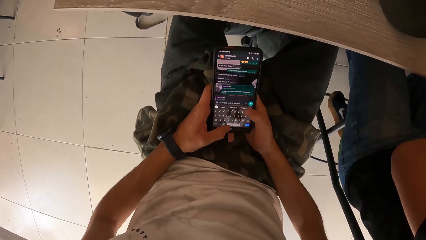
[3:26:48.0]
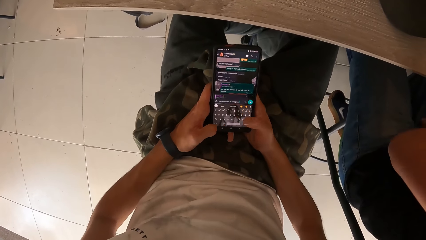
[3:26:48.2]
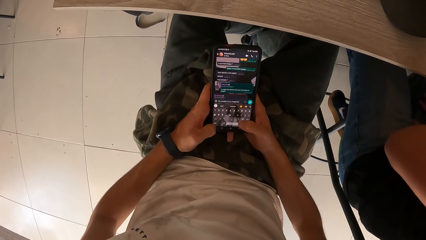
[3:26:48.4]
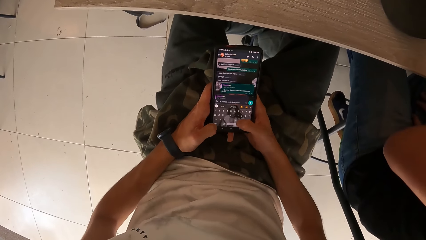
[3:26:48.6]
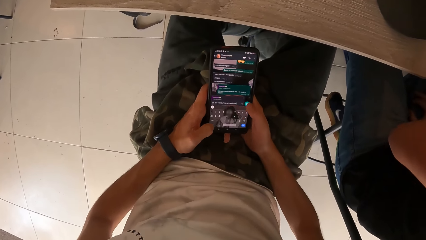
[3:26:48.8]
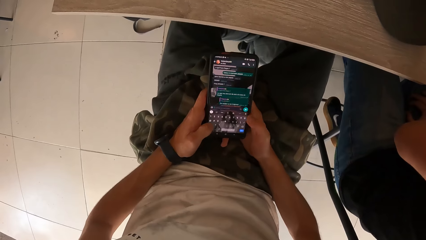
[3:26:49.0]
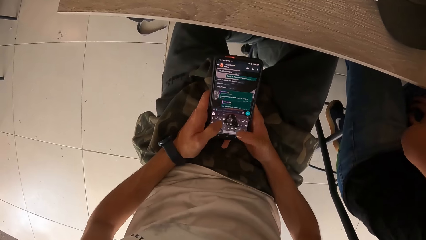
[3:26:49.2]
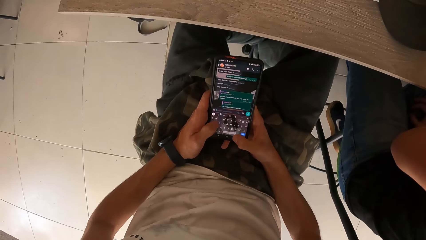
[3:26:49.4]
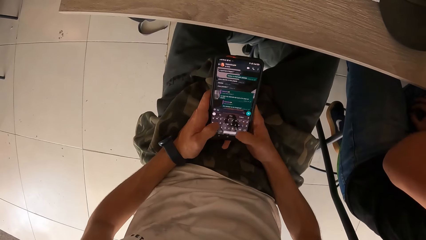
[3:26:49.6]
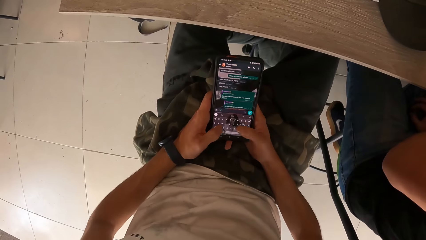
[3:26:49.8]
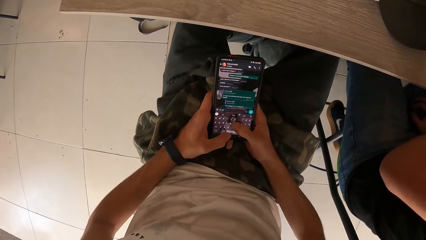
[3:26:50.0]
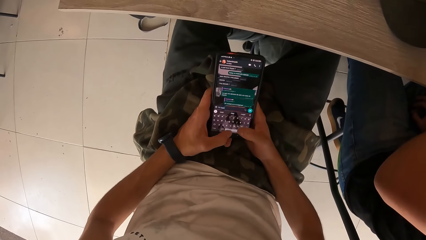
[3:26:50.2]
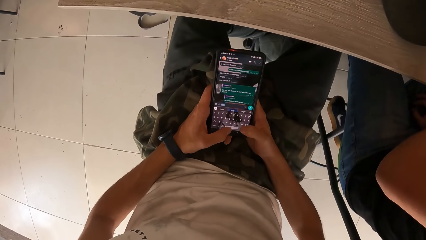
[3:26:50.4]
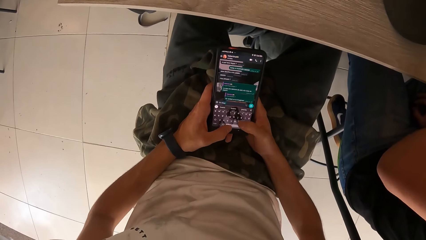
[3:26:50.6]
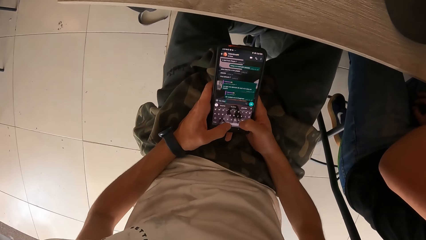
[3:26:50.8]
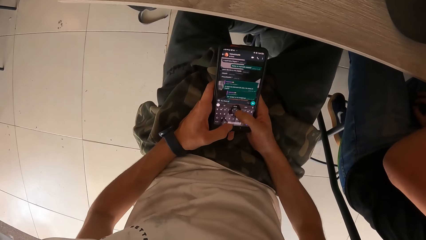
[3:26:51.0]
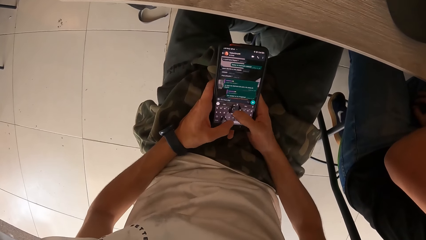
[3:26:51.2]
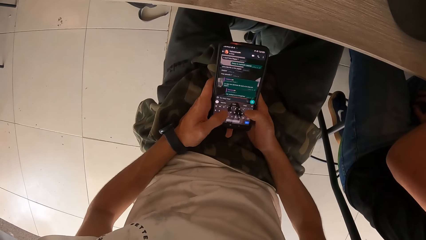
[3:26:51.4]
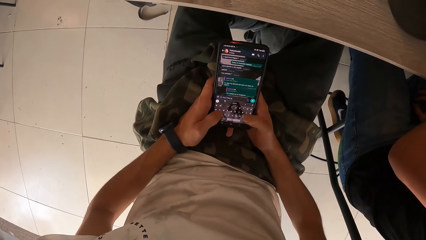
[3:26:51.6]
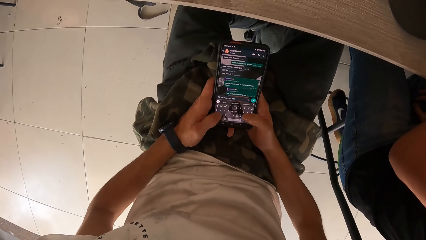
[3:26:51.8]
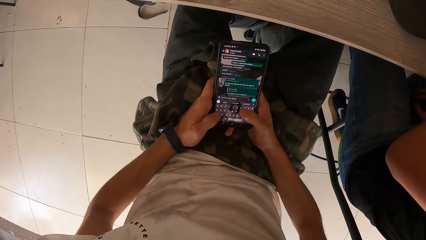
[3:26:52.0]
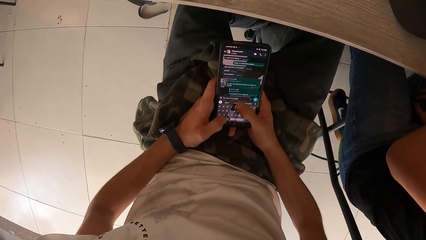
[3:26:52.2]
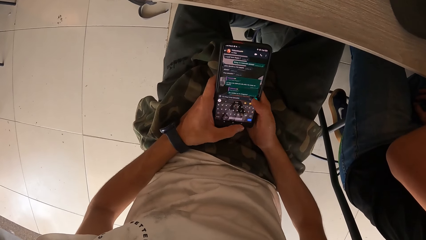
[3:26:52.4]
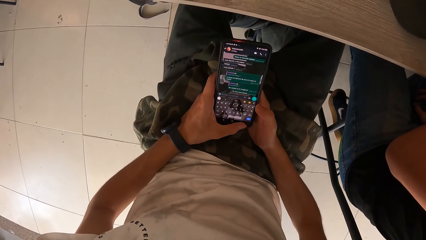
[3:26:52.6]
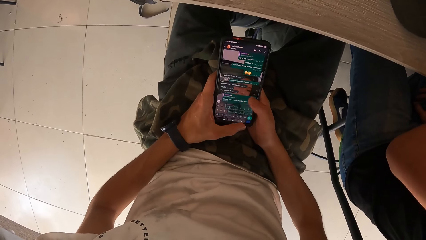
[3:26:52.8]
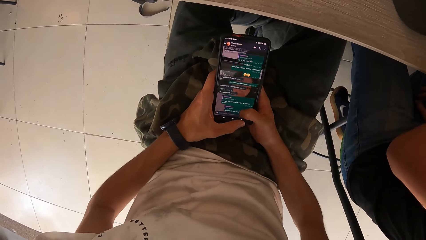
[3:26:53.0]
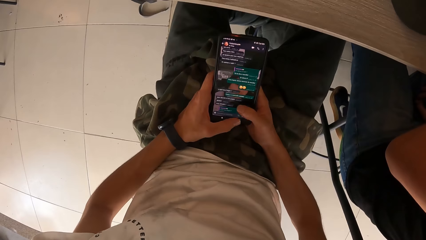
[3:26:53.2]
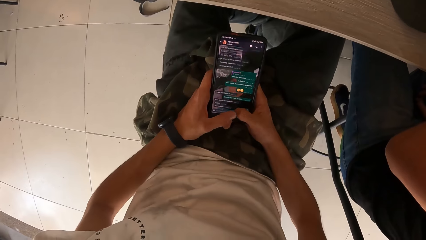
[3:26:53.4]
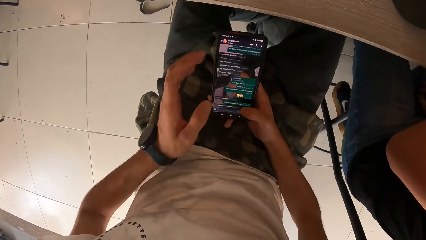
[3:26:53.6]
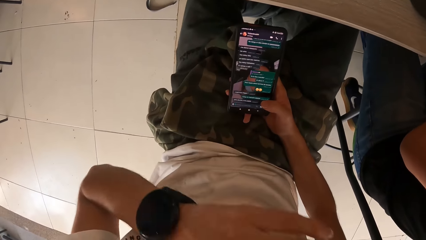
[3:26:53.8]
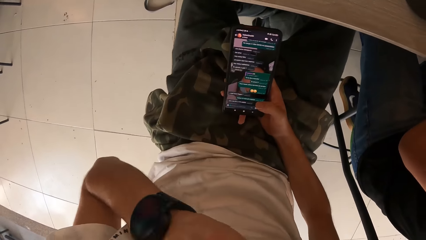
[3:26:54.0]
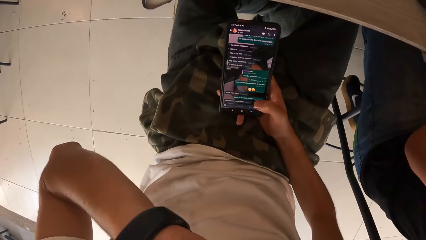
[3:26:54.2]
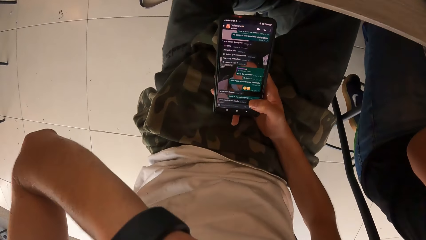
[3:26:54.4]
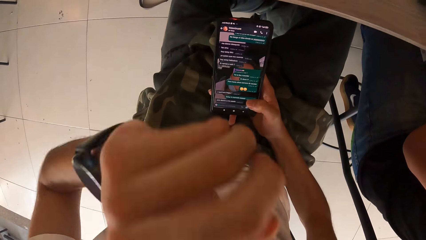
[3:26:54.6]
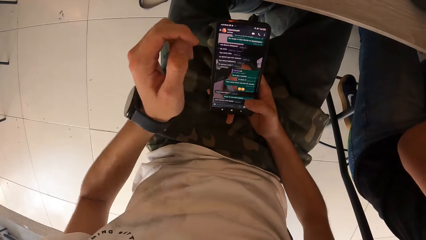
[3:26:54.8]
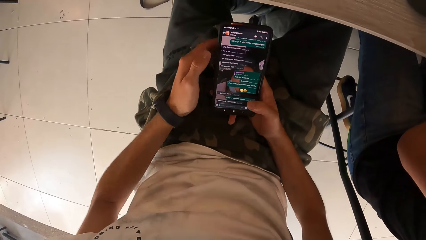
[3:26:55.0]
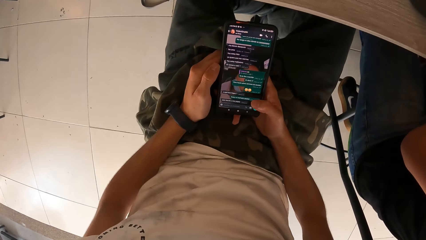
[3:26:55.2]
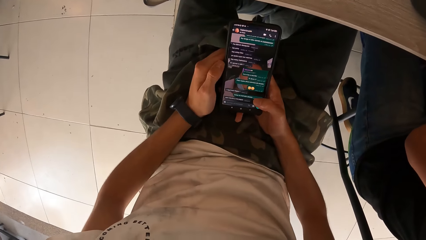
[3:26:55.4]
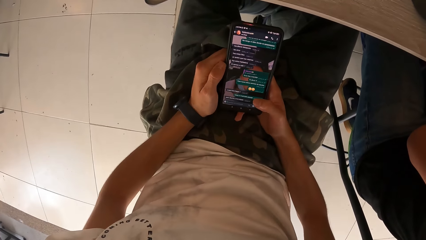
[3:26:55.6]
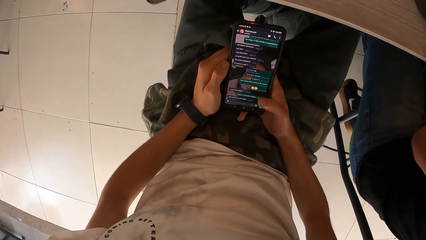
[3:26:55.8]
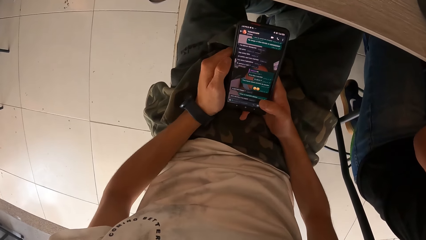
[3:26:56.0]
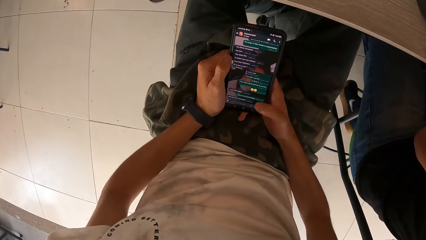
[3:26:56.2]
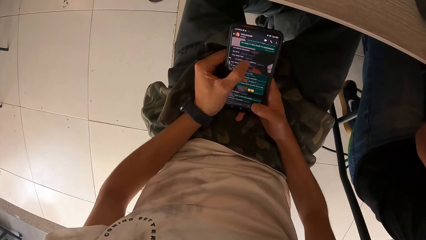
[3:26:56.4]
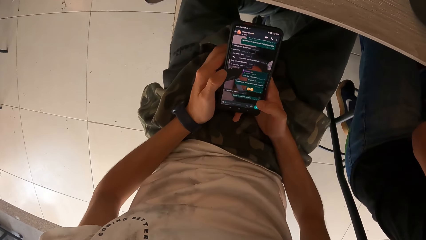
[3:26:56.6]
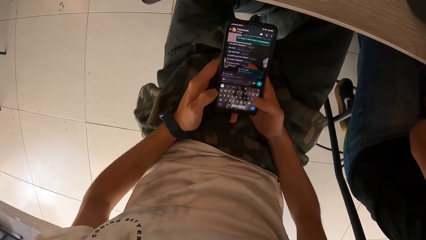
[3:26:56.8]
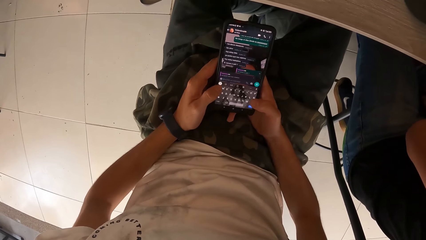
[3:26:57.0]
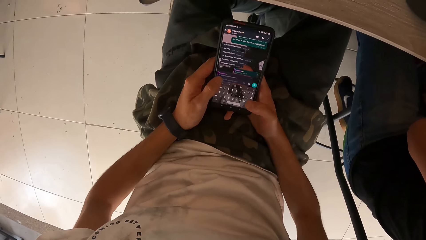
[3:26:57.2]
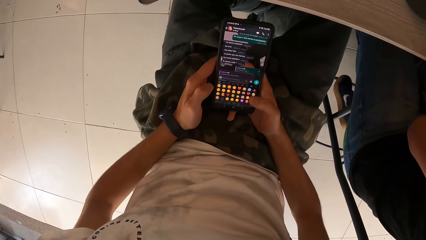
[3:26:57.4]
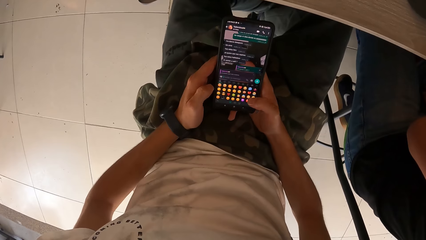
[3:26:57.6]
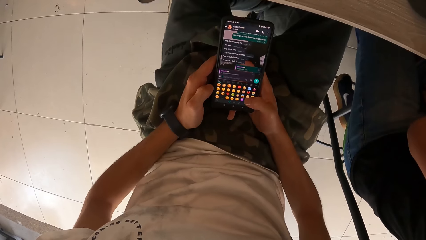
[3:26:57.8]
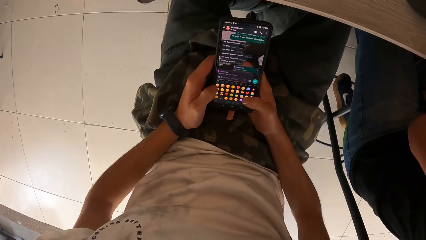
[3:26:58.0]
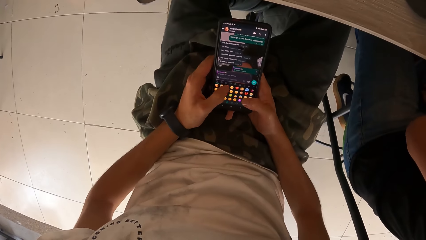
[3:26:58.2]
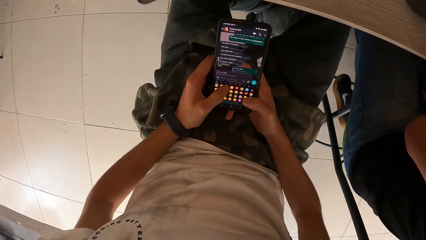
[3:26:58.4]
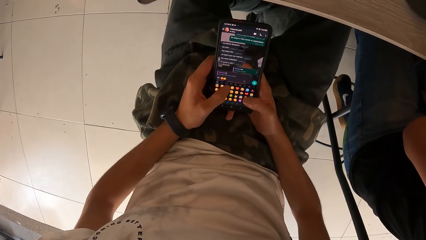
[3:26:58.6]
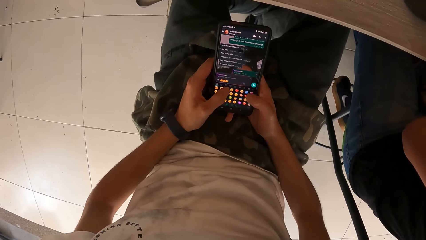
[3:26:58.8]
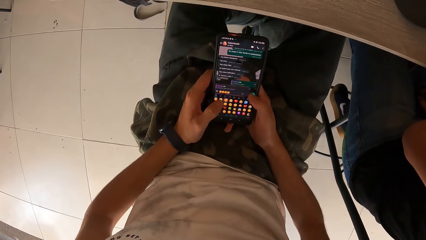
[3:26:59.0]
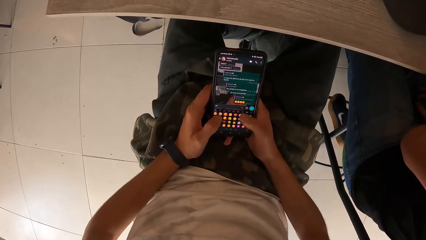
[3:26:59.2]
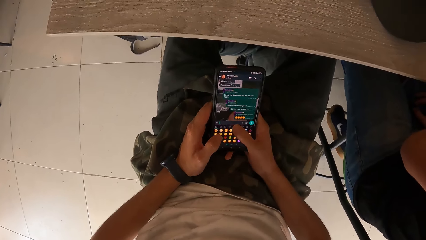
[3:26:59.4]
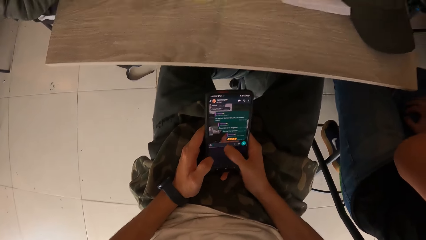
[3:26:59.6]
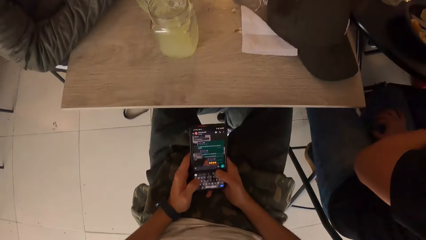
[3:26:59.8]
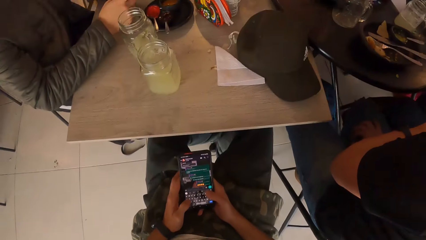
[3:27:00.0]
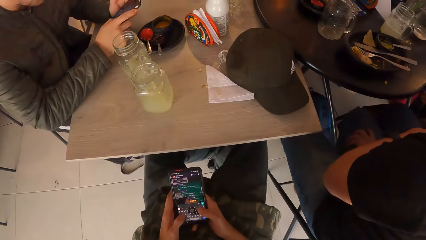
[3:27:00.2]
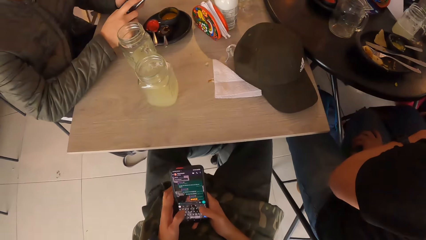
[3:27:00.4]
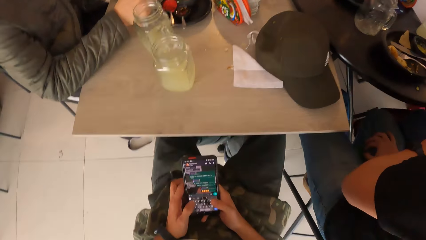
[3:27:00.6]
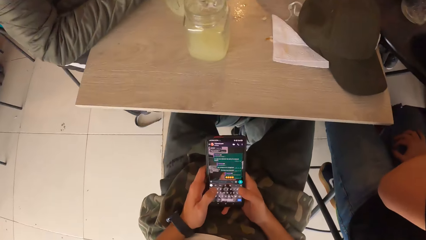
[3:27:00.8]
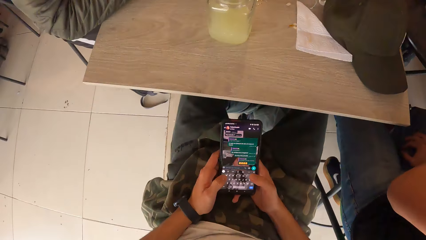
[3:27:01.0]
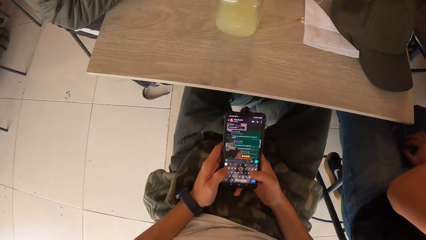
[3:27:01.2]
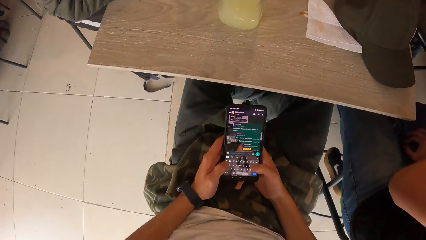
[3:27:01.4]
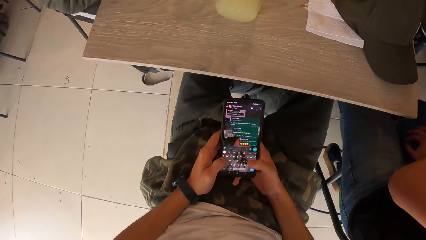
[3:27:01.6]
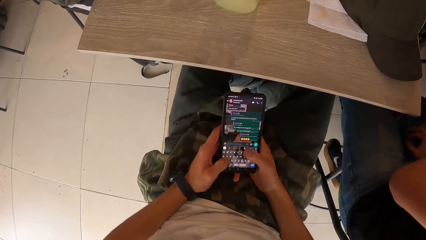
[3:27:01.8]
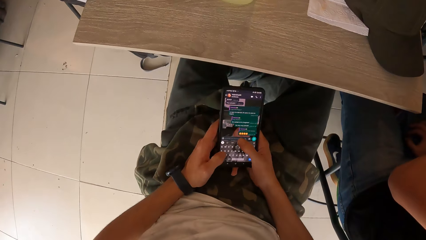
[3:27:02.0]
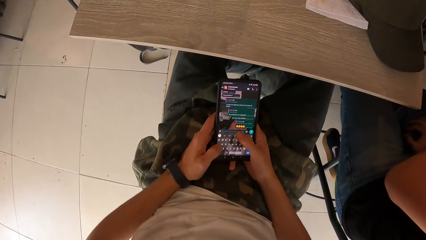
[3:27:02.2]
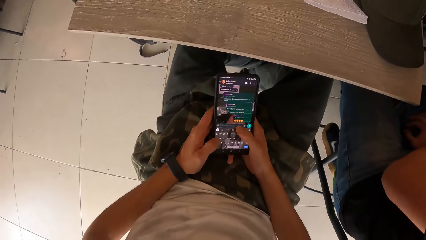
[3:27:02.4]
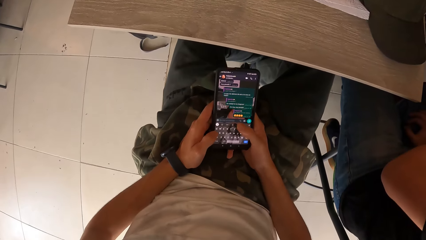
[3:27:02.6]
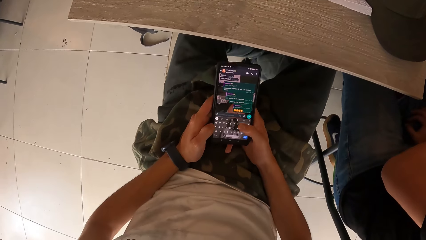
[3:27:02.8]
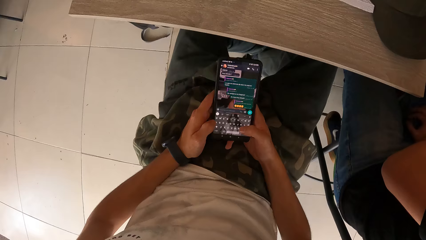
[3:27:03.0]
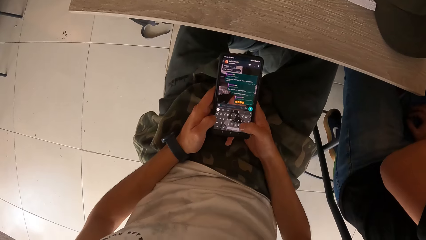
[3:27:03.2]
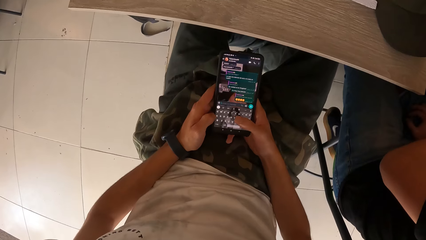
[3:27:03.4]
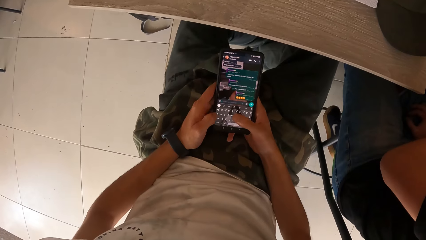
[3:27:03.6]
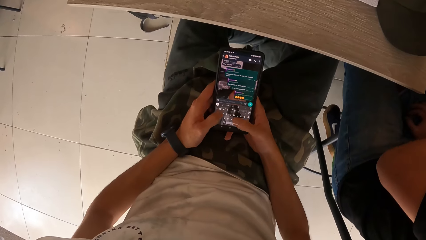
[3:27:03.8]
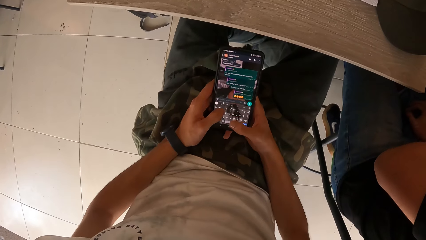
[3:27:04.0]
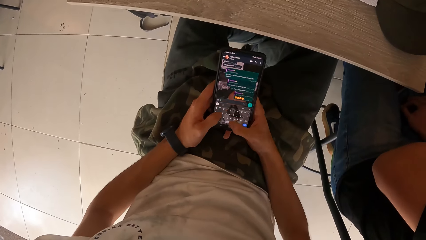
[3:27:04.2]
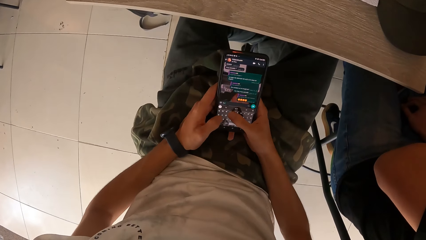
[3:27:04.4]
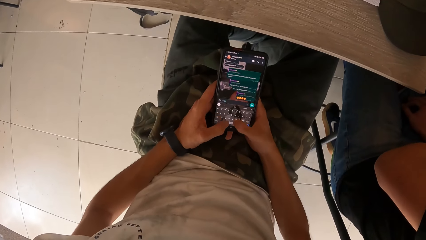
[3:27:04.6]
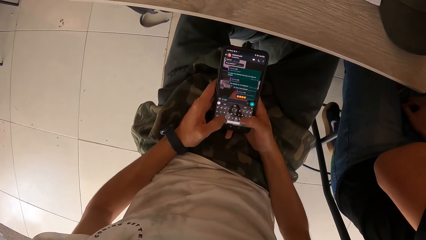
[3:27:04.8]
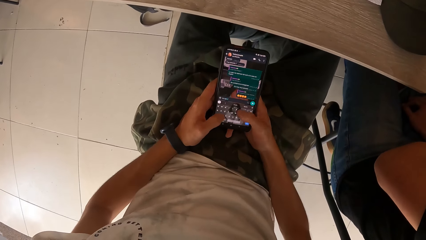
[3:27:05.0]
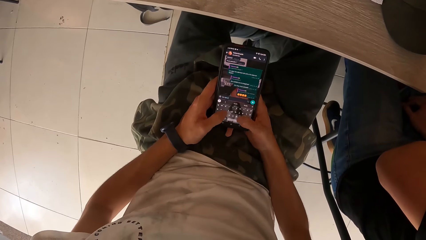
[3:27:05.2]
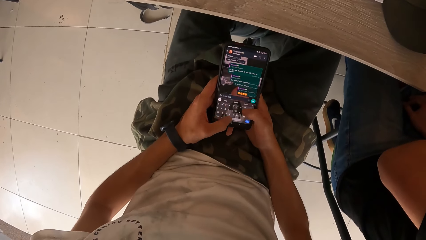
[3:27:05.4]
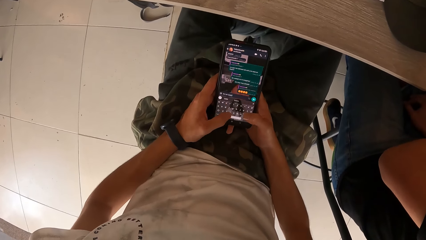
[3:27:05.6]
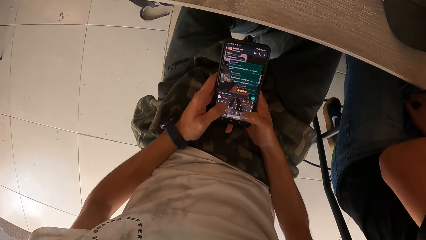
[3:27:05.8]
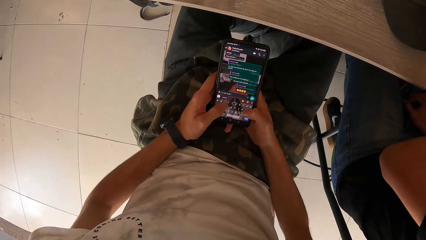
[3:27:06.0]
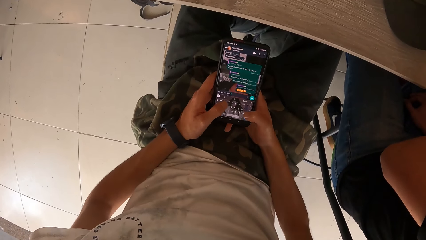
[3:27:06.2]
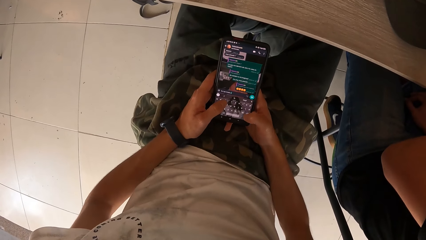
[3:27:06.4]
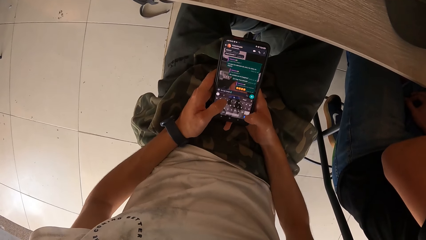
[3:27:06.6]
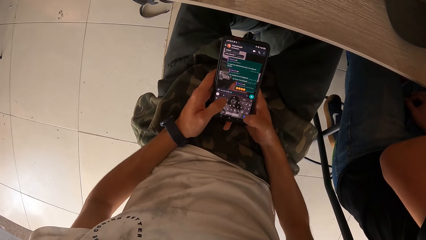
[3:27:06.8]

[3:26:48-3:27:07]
The camera wearer sends the message. He types the message. He types the message again. He scrolls down the messages. He hits his shoulder with his left hand. He touches the camera. He operates the phone with both hands. He types the message on the phone. He sends the message. The man operates the phone with both hands. The camera wearer types the message on the phone.
